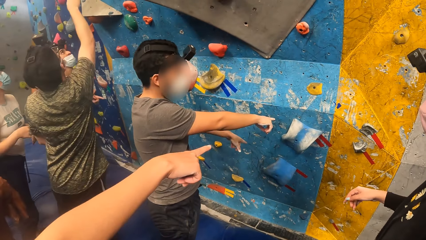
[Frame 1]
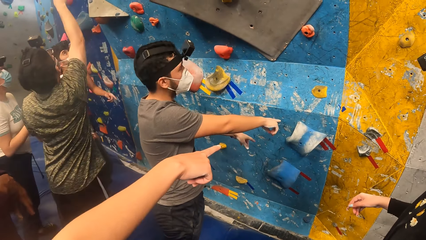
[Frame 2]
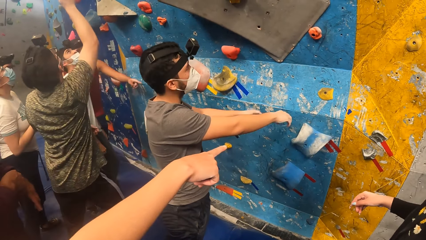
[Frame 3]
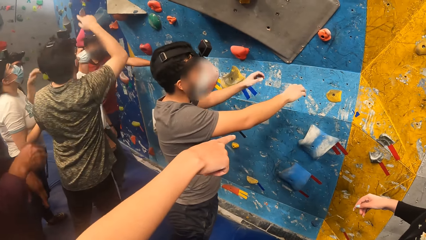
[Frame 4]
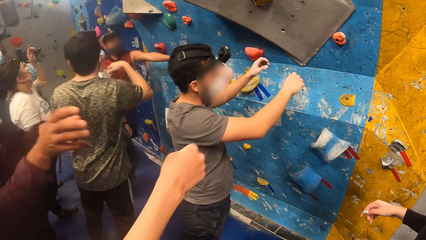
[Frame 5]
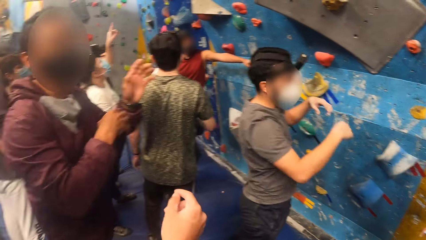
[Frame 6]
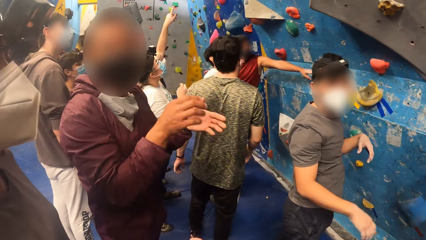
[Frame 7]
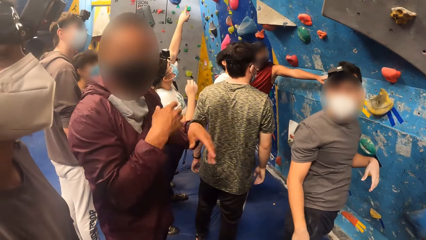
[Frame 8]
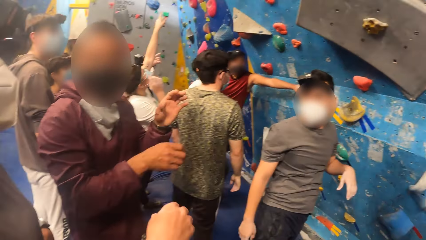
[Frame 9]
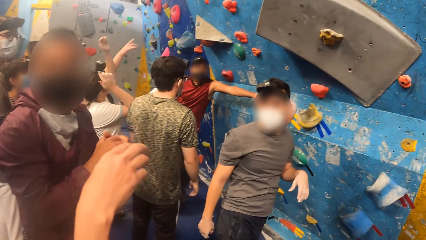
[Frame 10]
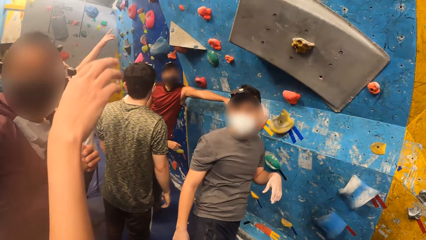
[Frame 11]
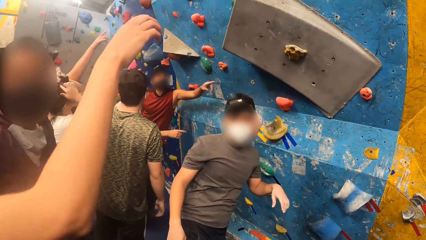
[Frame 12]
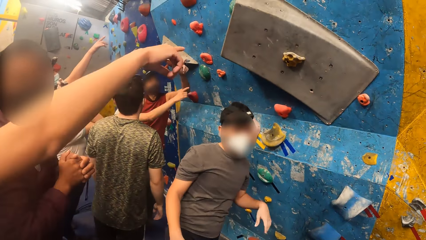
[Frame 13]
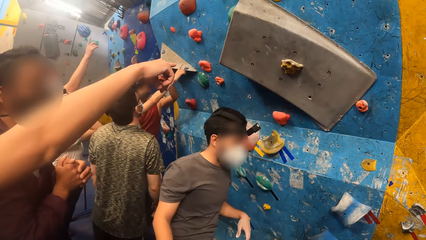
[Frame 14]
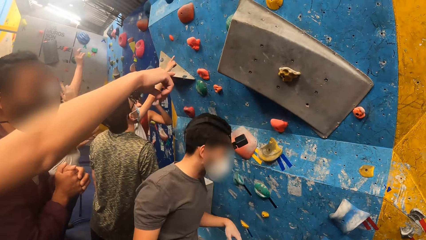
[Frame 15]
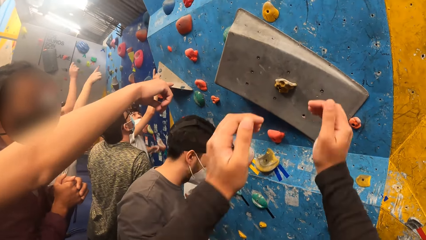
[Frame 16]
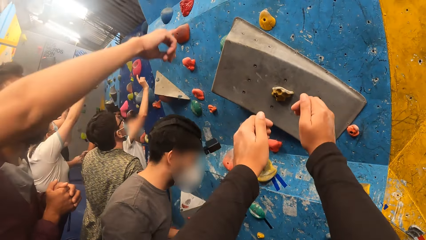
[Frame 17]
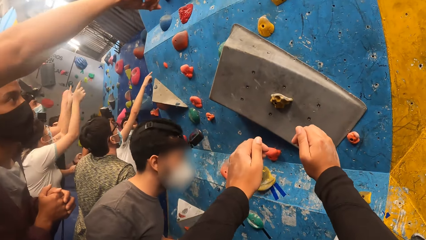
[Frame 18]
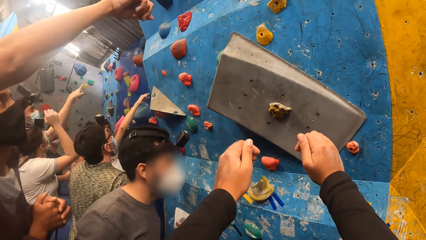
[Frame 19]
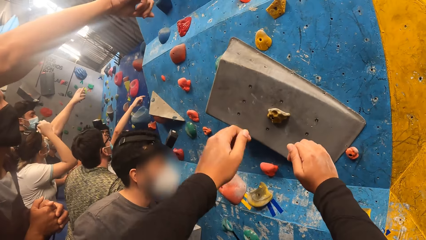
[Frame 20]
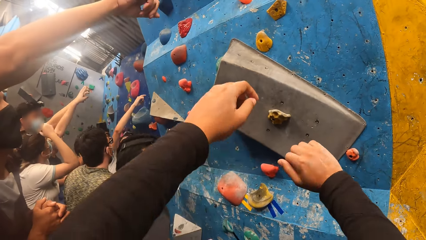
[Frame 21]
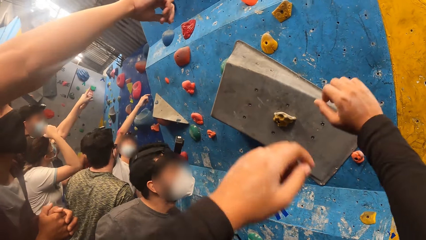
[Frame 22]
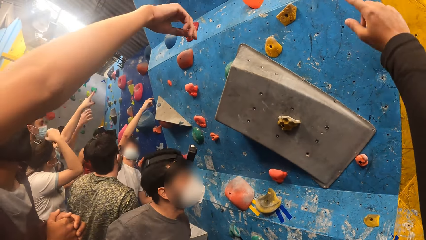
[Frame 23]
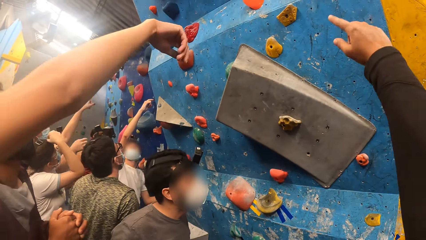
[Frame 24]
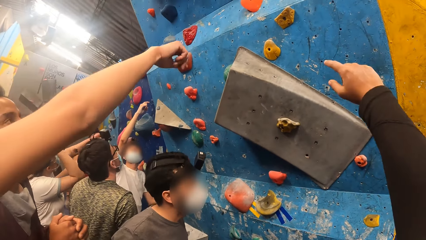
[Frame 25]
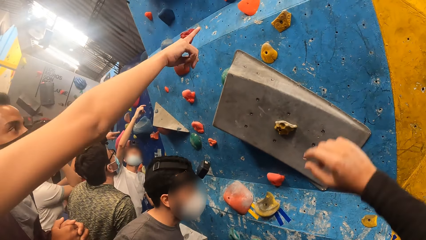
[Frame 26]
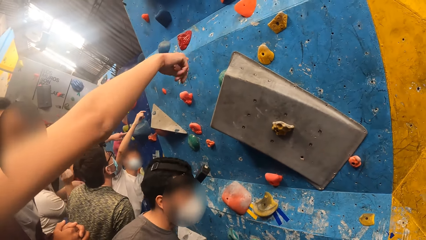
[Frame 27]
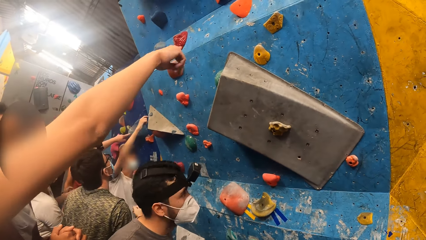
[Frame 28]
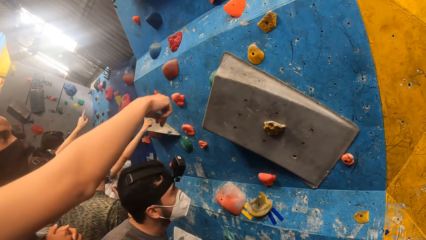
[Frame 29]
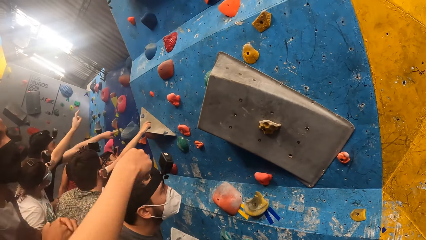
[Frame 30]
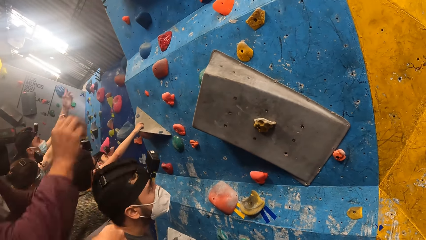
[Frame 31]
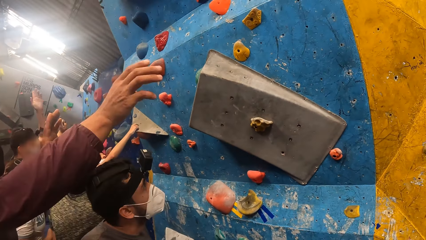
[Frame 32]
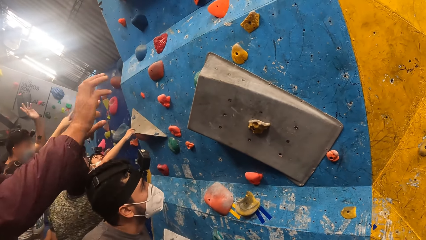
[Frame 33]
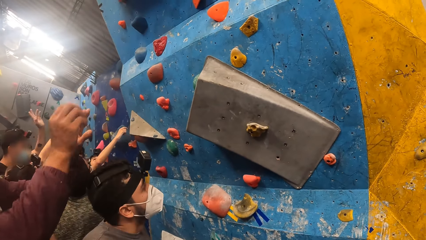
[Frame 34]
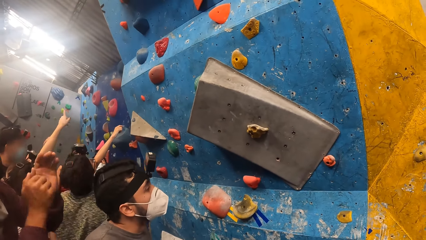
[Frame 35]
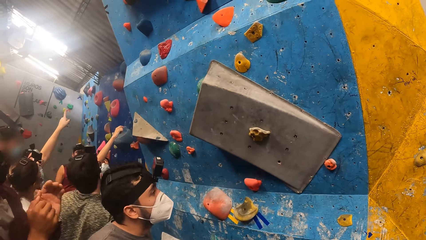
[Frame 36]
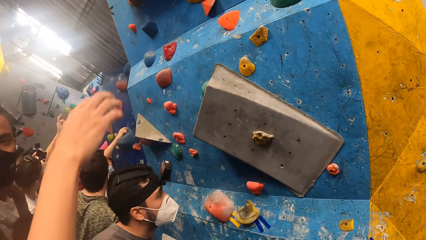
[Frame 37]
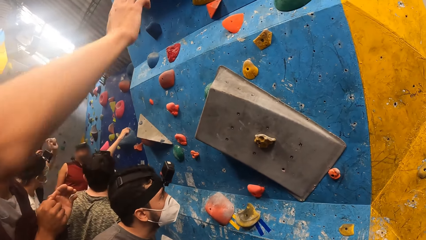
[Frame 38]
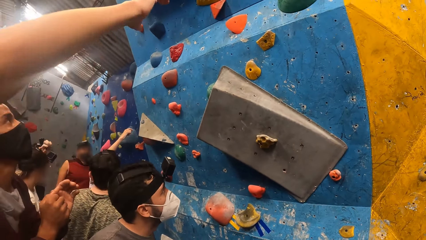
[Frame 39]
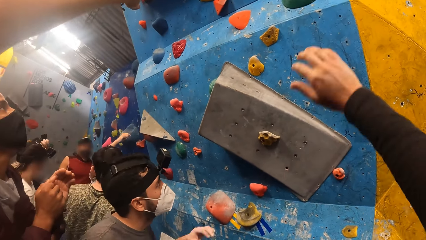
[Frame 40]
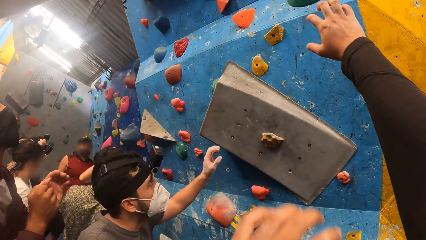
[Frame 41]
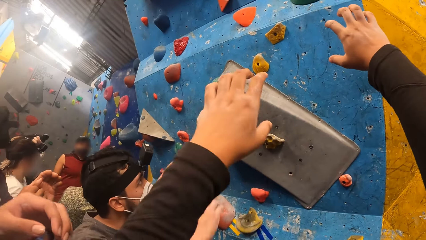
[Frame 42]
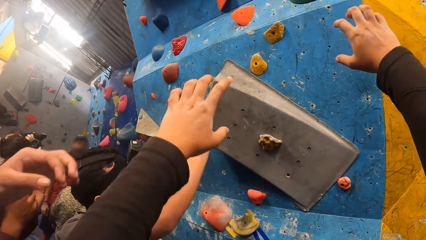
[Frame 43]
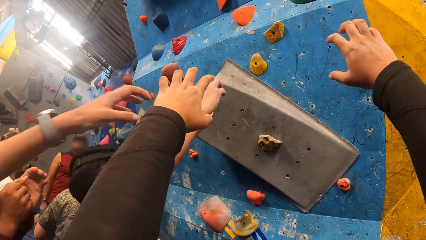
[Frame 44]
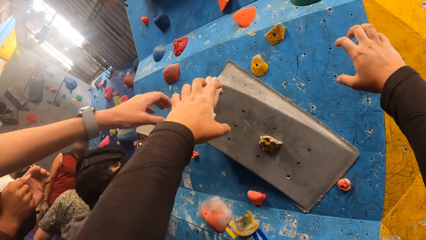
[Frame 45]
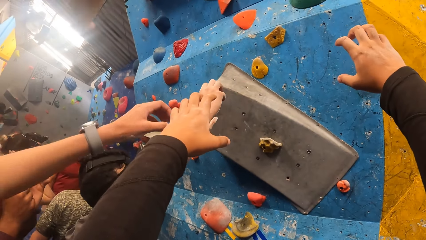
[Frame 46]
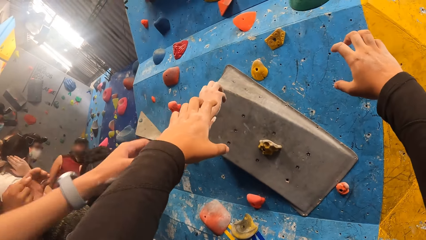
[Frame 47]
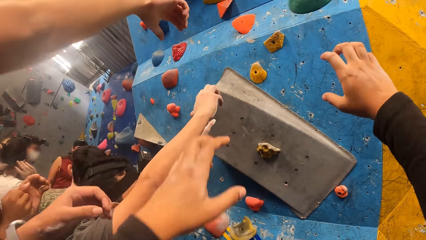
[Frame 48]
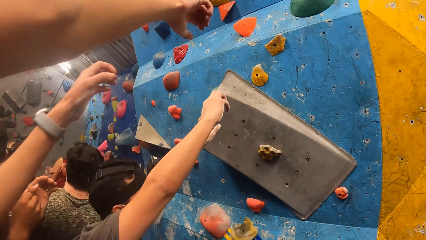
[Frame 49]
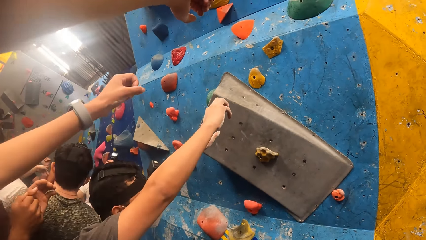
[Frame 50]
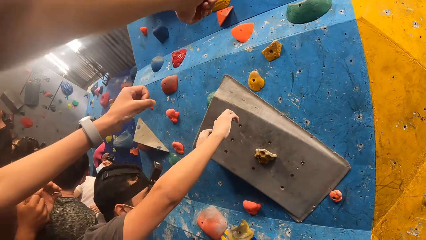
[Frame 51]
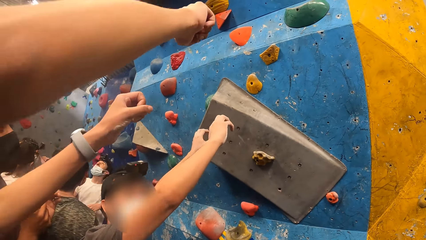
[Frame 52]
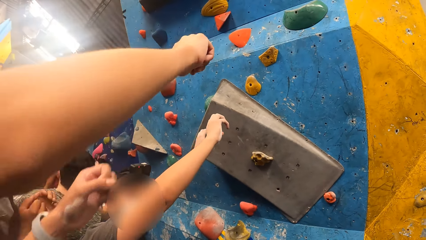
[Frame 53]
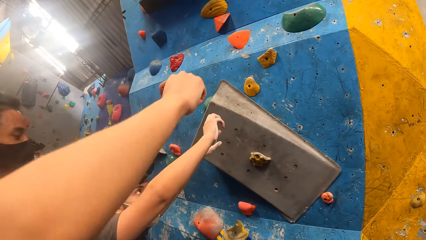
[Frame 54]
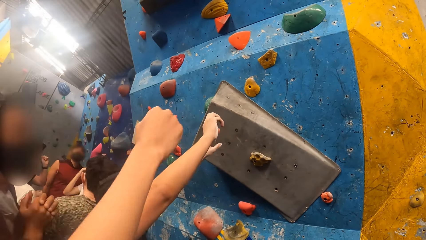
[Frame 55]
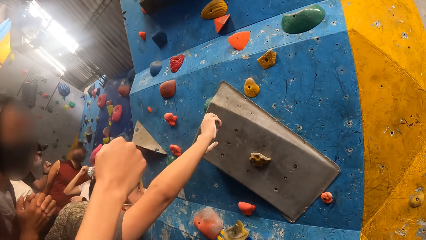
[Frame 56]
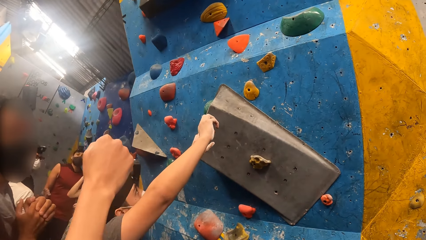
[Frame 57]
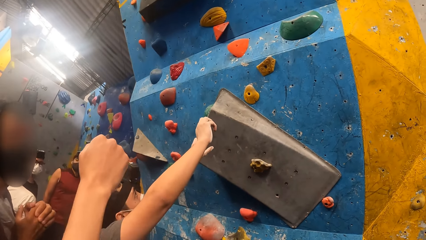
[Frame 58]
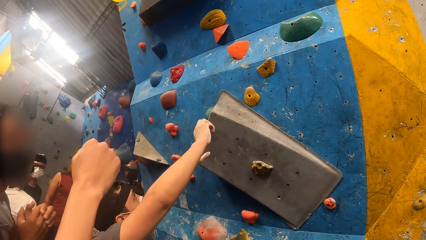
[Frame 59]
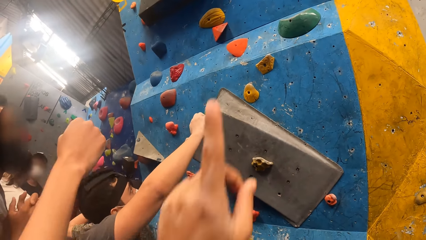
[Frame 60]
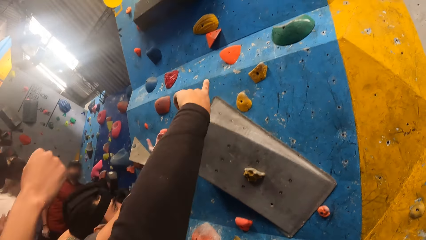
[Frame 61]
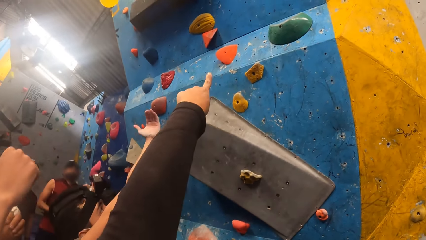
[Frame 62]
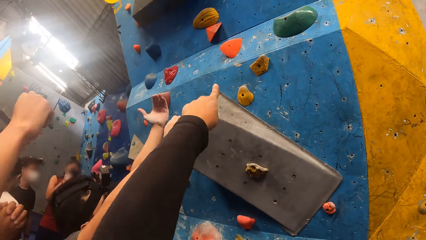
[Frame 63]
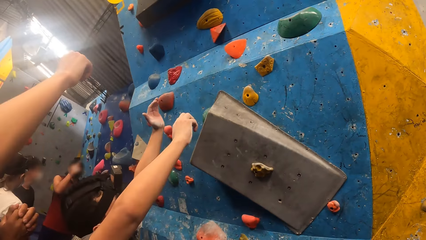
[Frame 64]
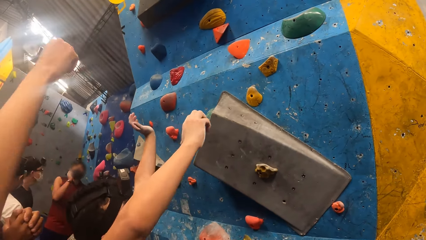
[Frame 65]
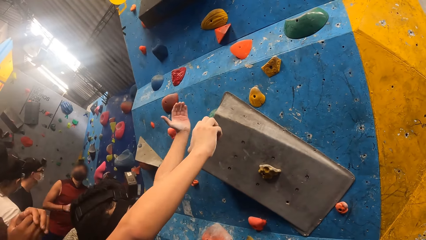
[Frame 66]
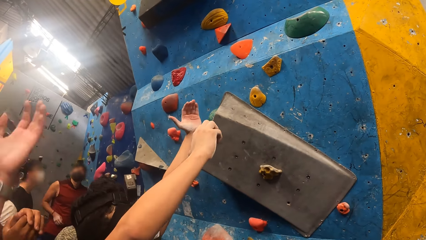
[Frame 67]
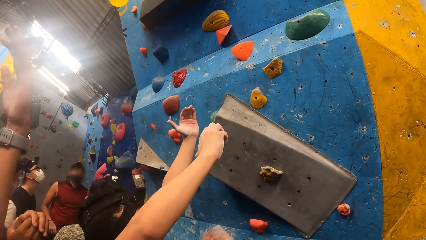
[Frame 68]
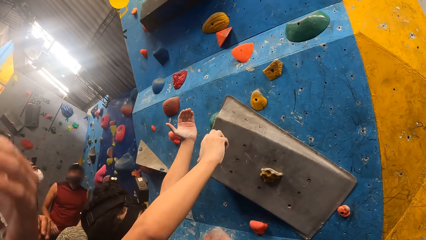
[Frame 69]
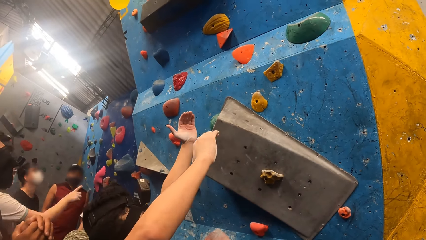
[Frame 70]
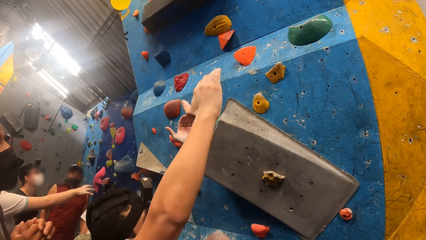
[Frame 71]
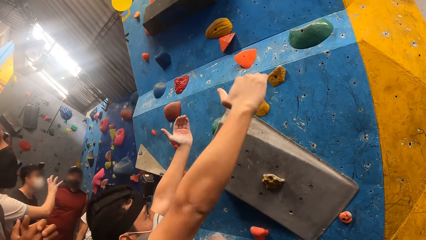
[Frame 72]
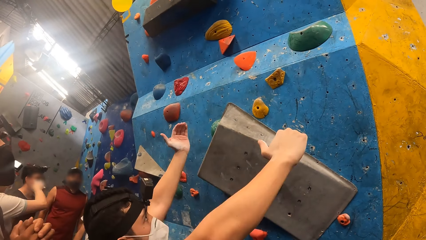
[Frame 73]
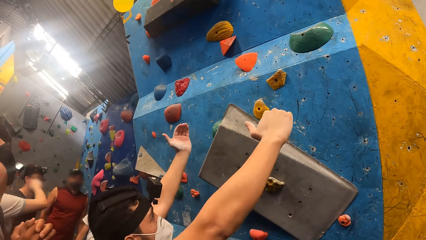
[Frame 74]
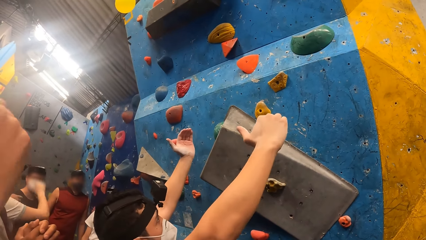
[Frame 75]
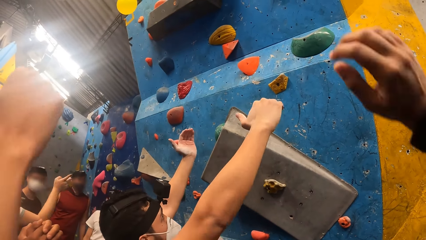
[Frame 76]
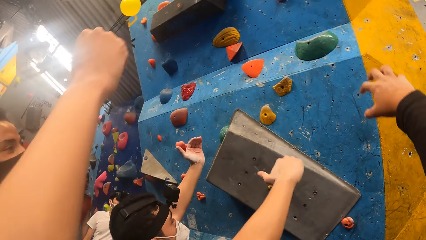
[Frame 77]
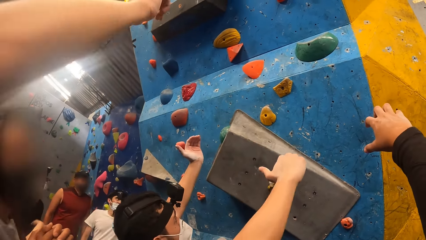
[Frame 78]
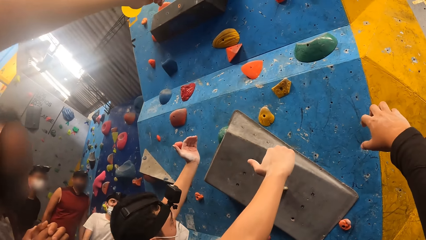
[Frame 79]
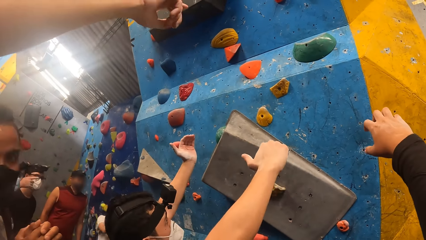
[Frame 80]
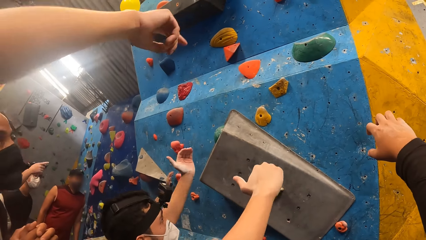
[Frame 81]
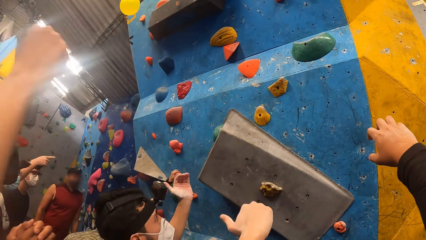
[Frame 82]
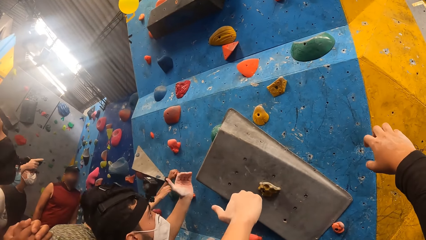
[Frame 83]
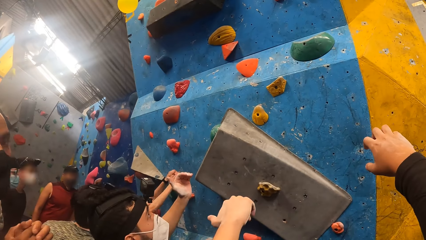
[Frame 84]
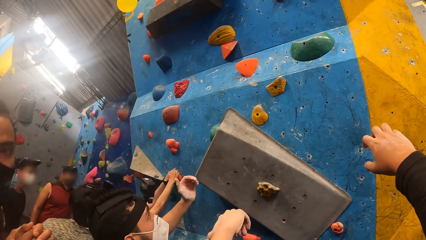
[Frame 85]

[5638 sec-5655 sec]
The man converses with the camera wearer. The woman points her right hand towards the bouldering wall. The camera wearer stretches both hands towards the bouldering wall. The man stretches his left hand towards the bouldering wall. The woman stretches her right hand towards the bouldering wall. The camera wearer stretches his right hand towards the bouldering wall. He stretches his left hand towards the bouldering wall. He points his left hand towards the bouldering wall. He raises a hand.
